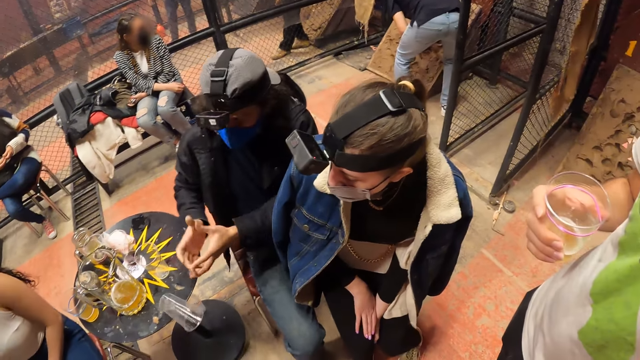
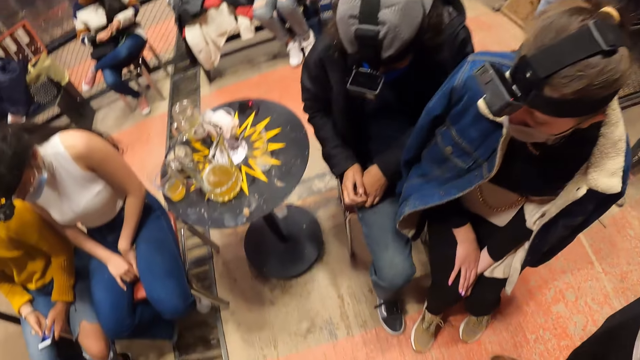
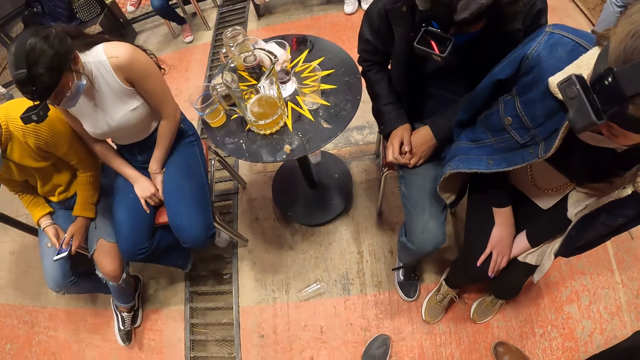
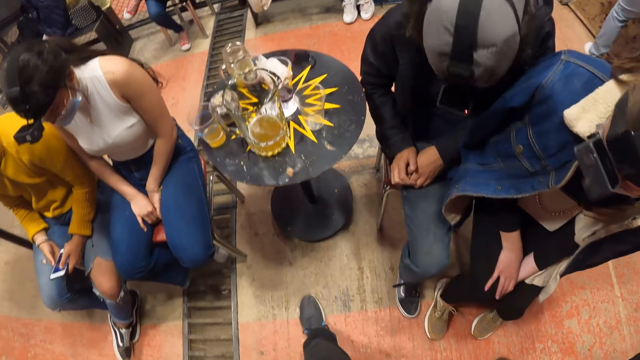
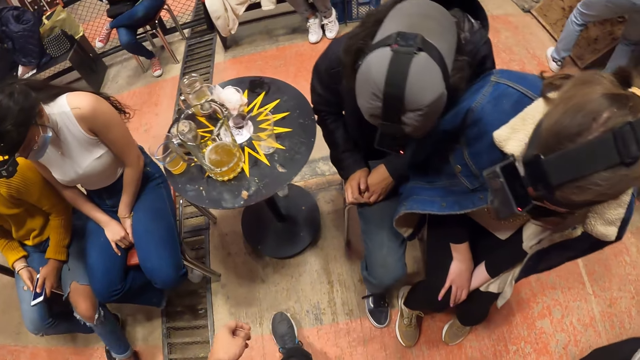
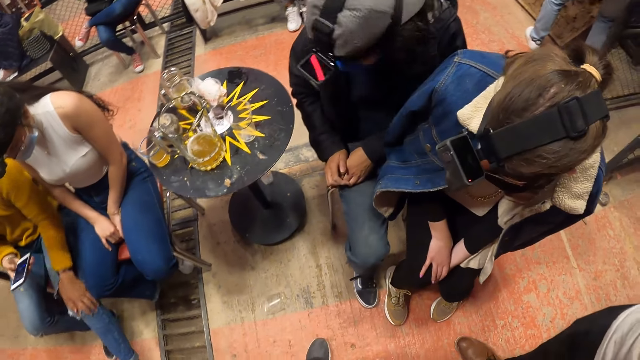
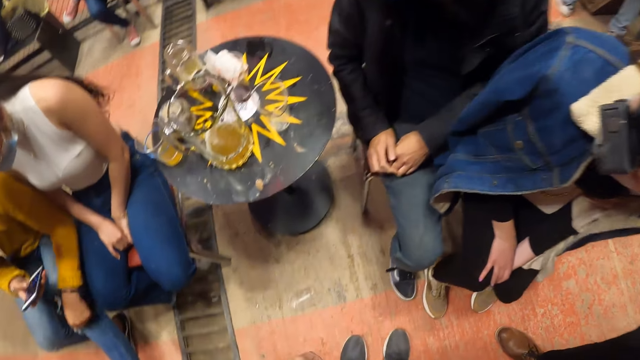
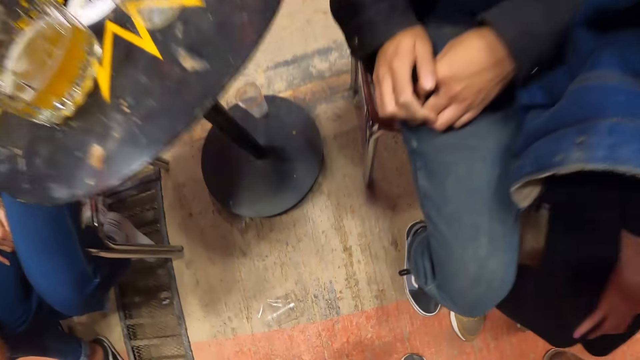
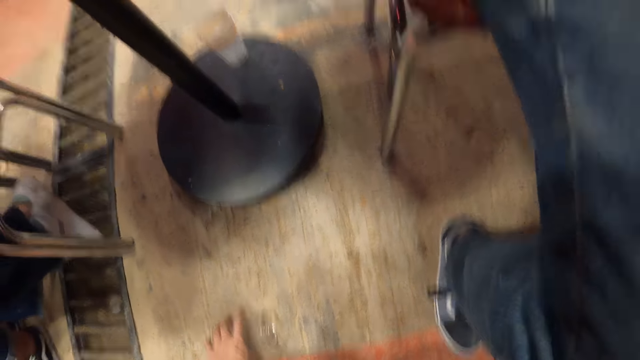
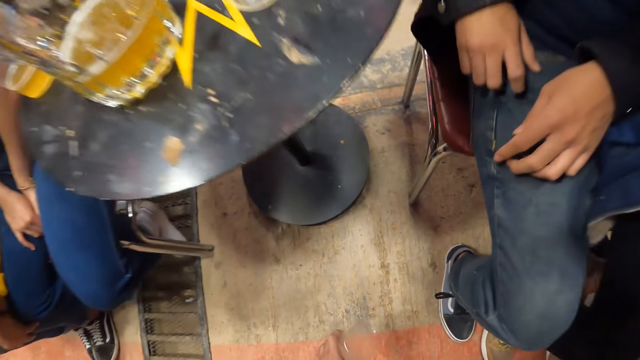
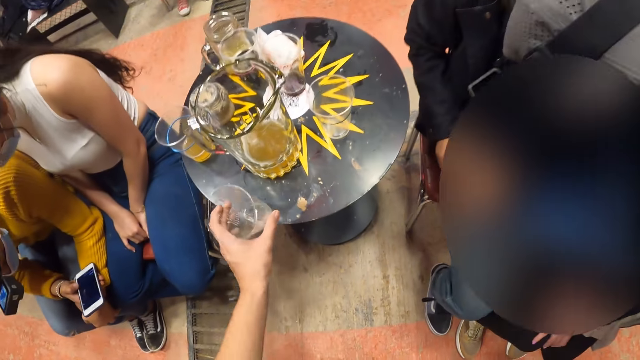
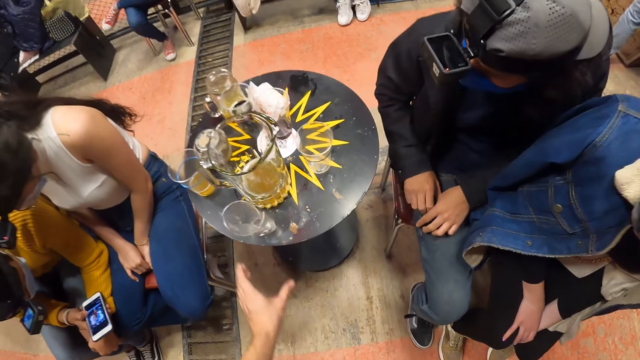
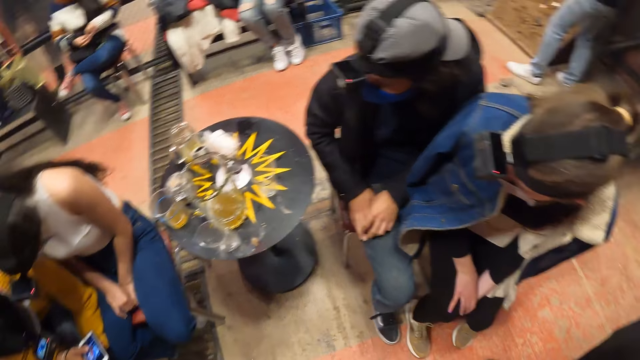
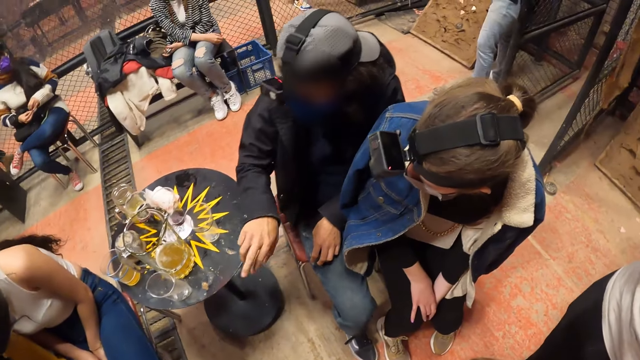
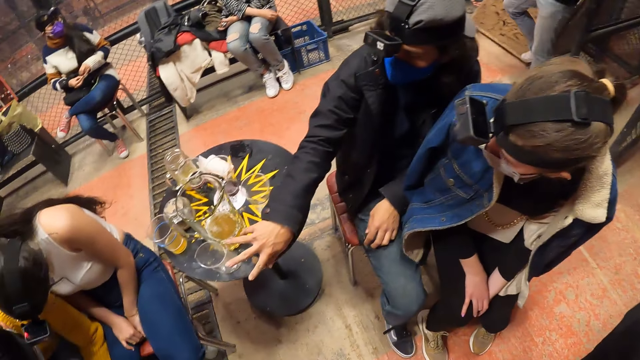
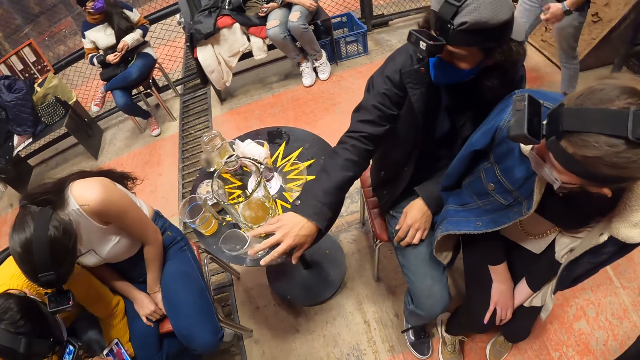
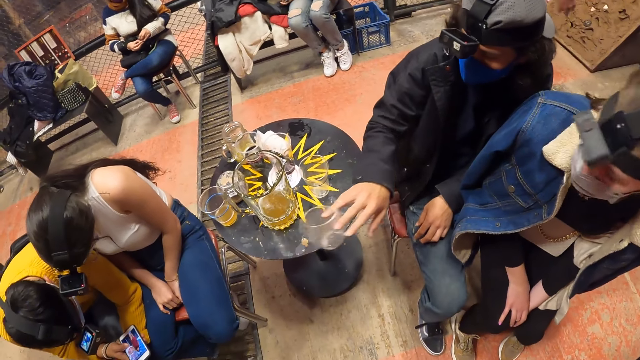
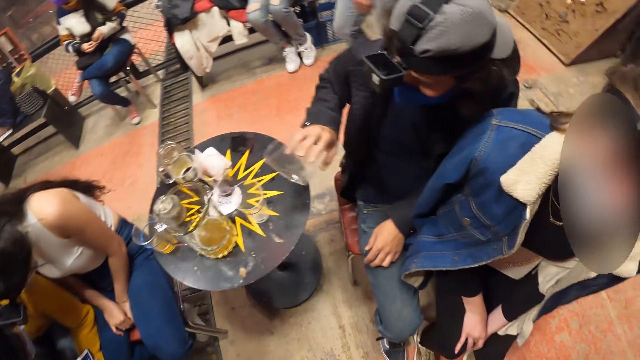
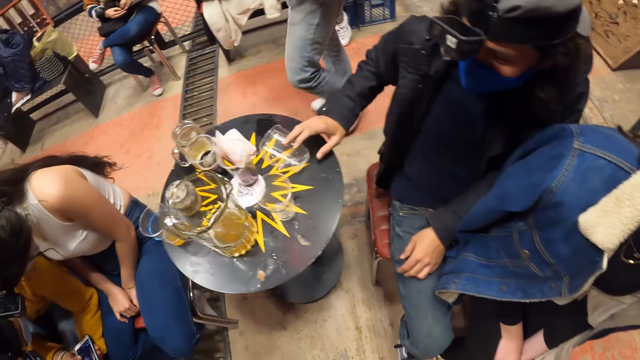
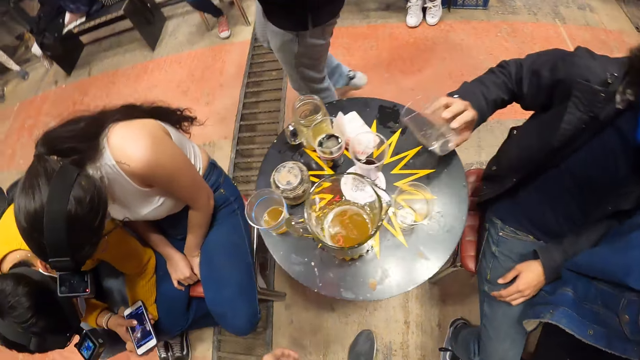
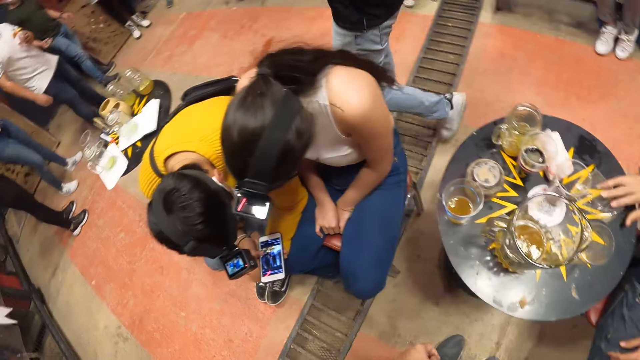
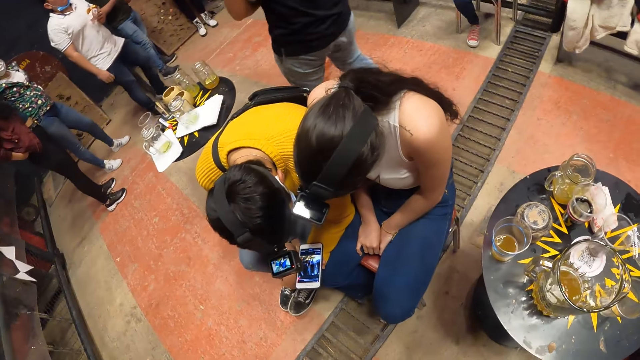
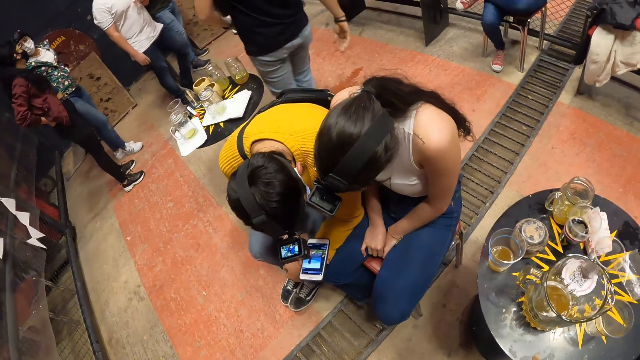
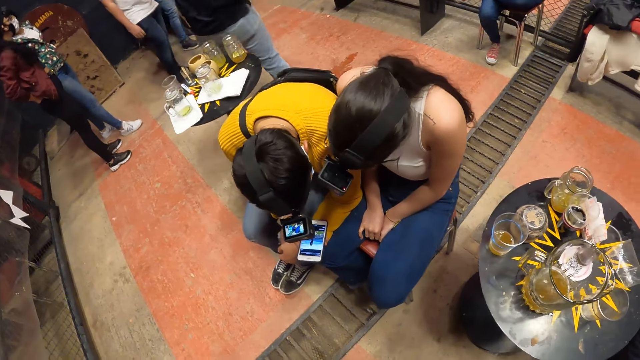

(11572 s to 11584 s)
A man drops a cup on the ground with his left hand. The camera wearer steps on the cup with his left foot. He picks up the cup from the ground with his left hand and drops the cup on the table with his left hand. The man moves the cup on the table with his right hand.

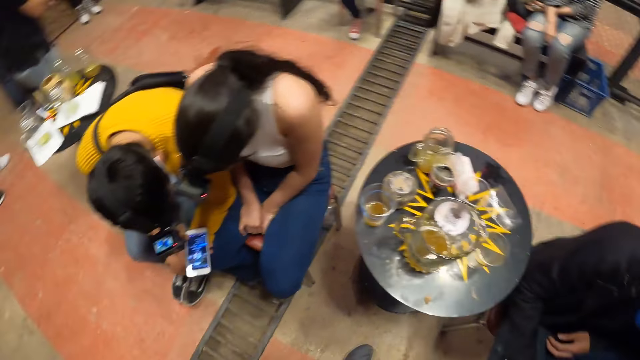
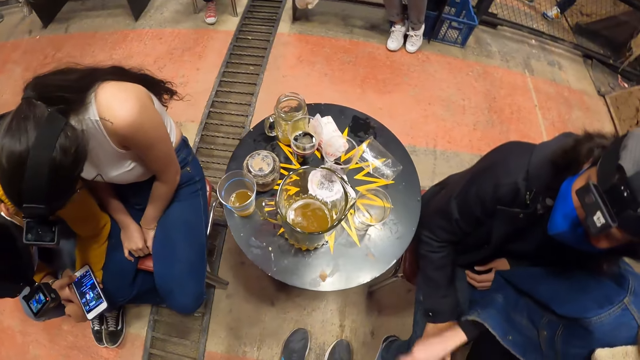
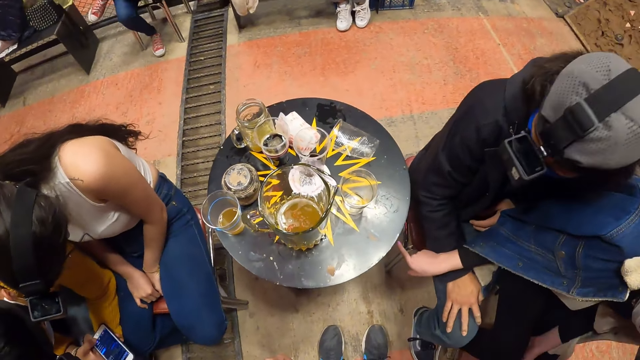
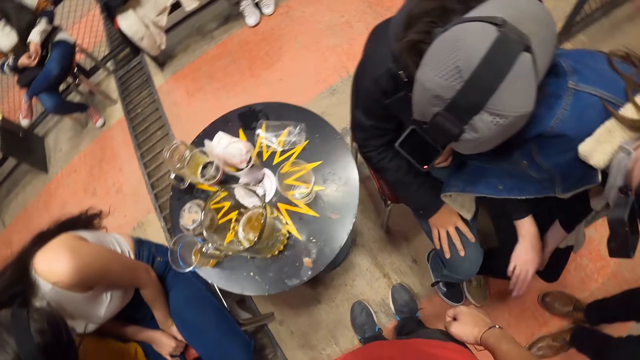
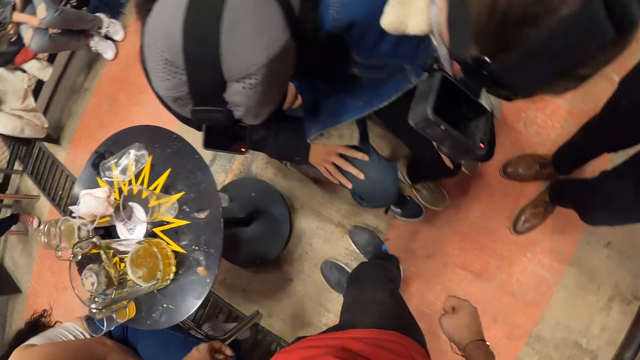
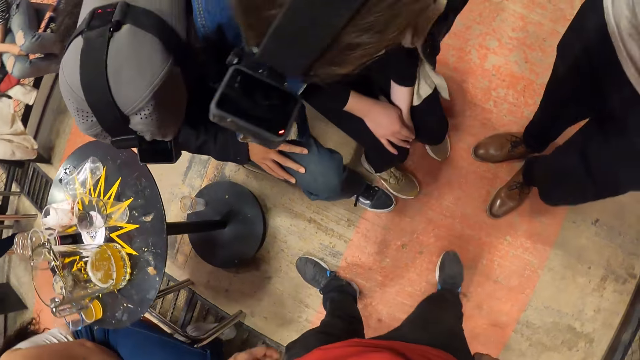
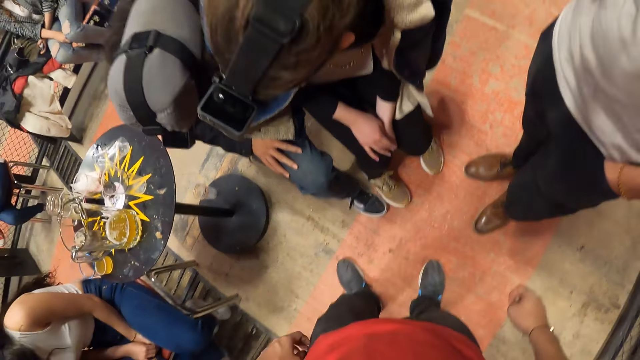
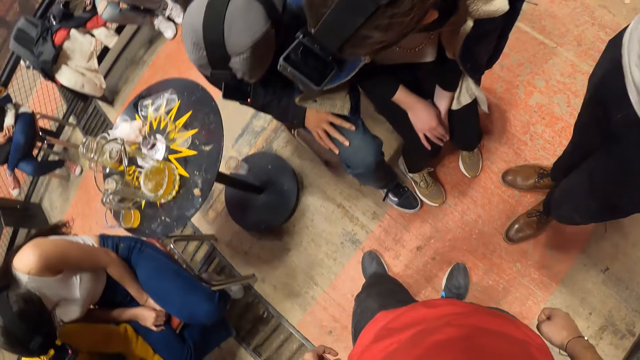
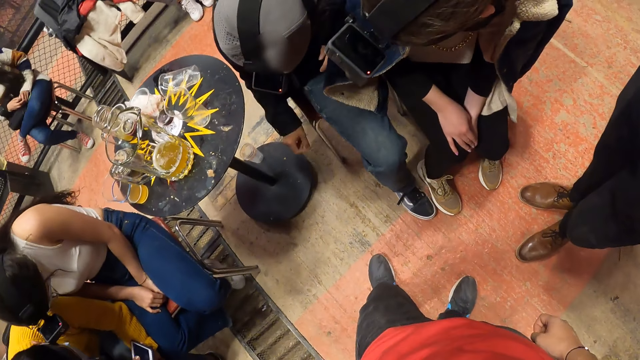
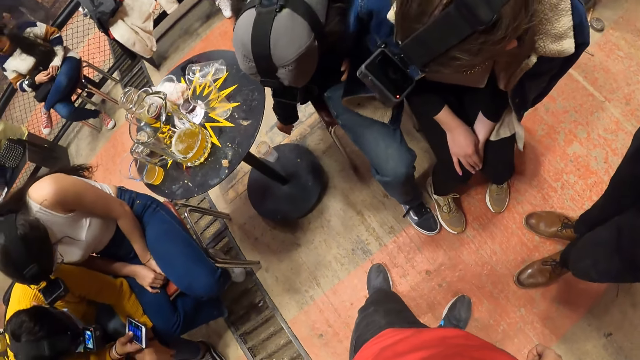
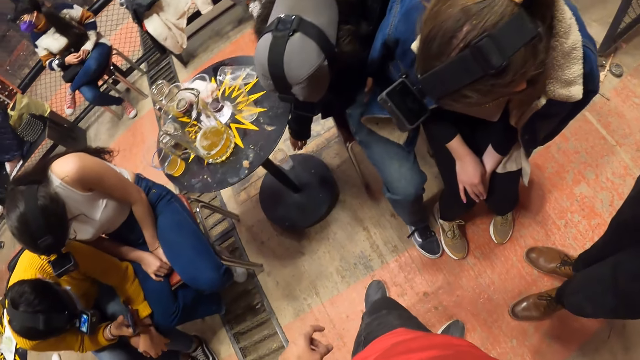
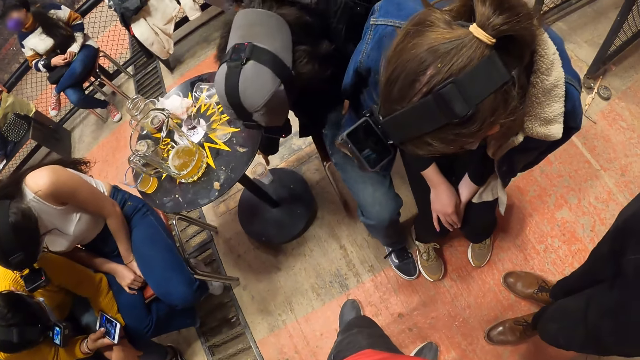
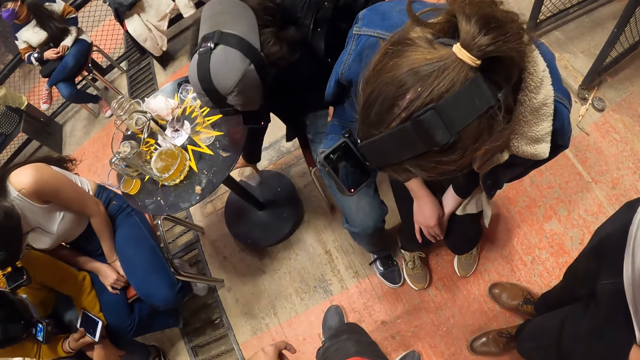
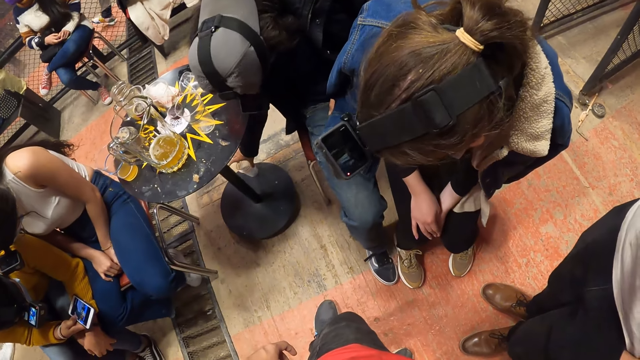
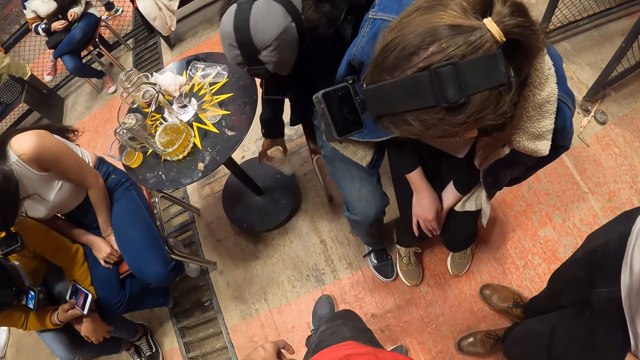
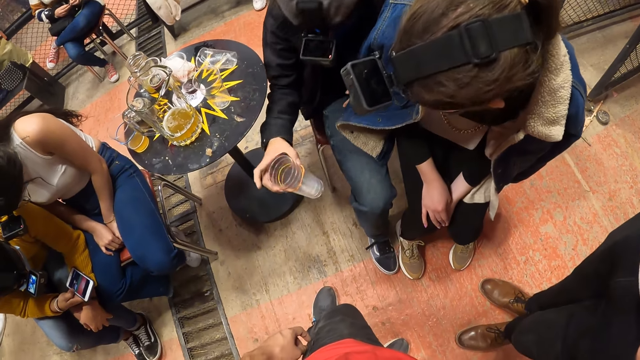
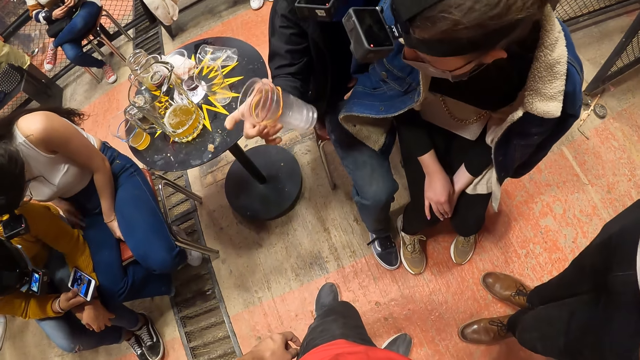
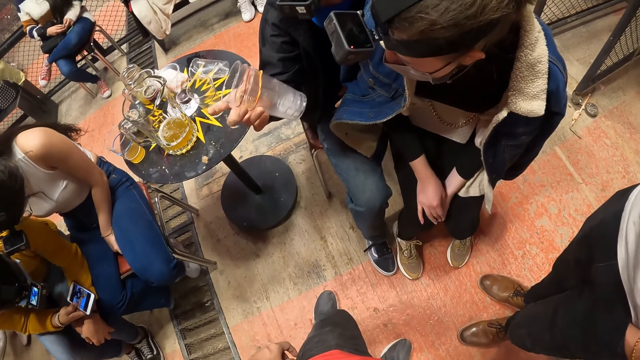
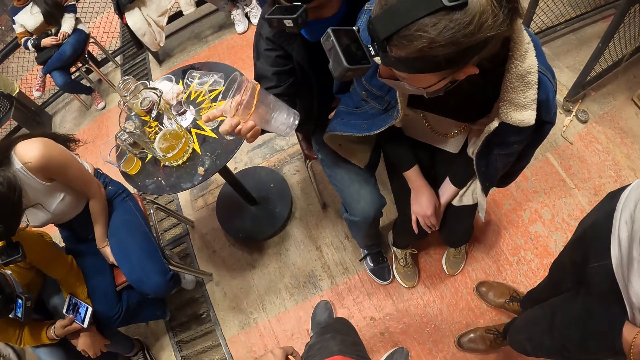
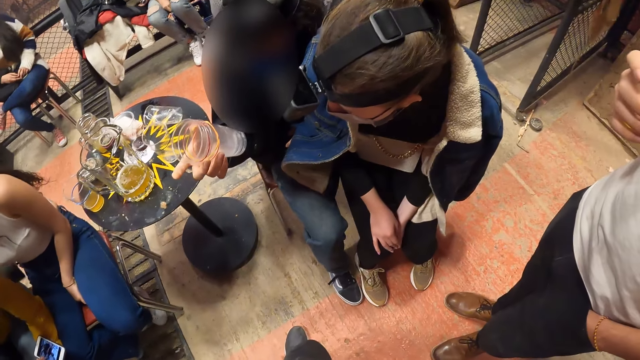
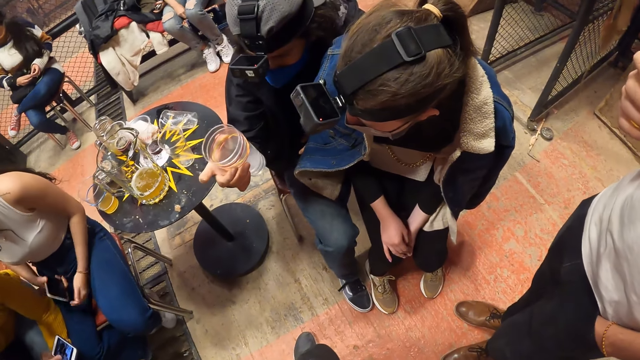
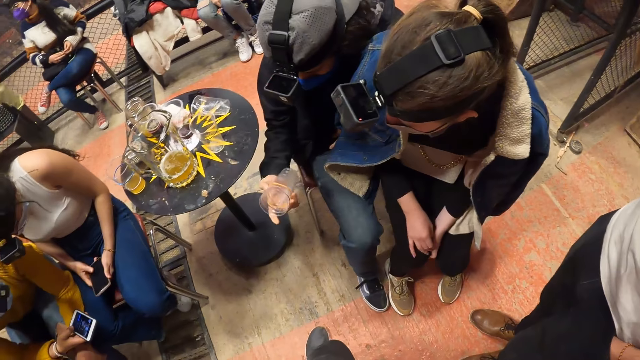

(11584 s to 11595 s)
The camera wearer moves around. A man picks cups from under the table with his right hand.
